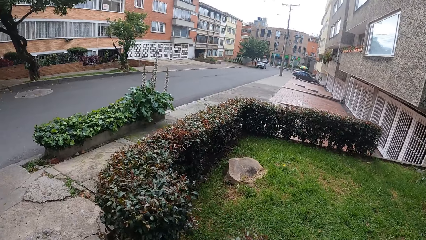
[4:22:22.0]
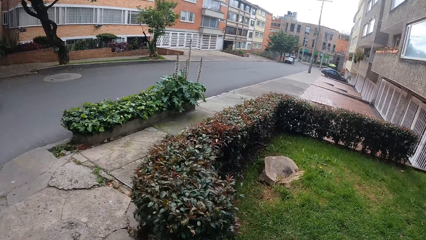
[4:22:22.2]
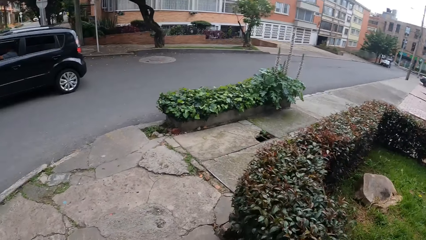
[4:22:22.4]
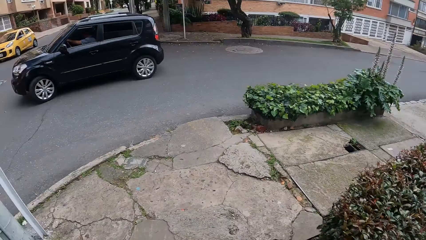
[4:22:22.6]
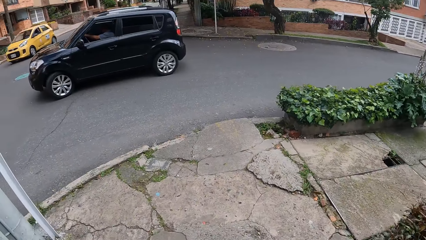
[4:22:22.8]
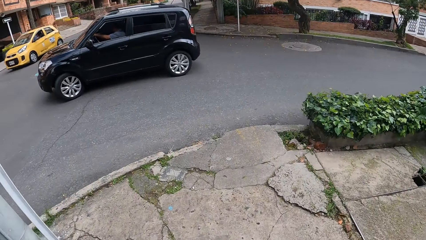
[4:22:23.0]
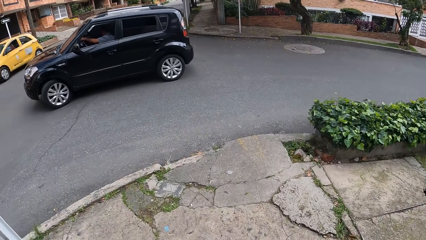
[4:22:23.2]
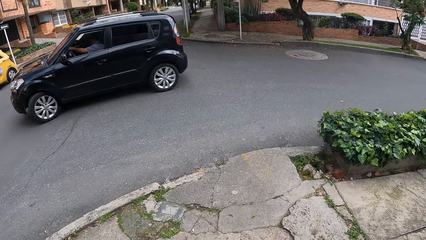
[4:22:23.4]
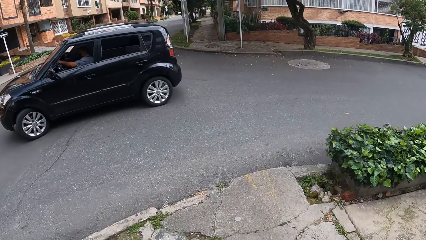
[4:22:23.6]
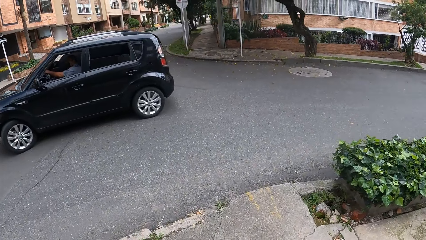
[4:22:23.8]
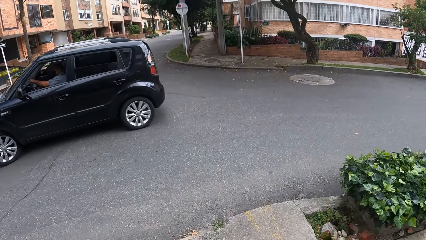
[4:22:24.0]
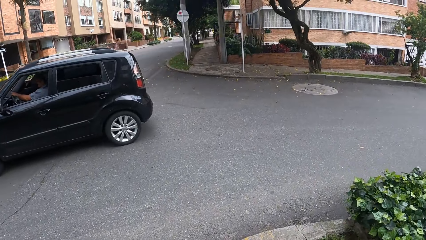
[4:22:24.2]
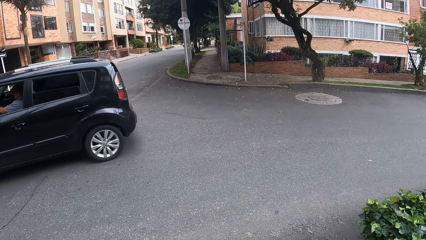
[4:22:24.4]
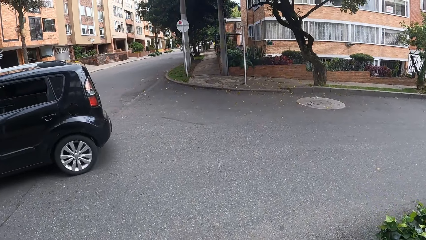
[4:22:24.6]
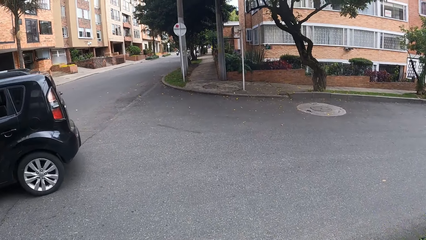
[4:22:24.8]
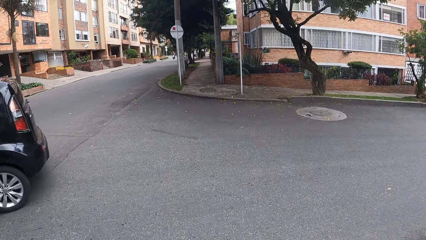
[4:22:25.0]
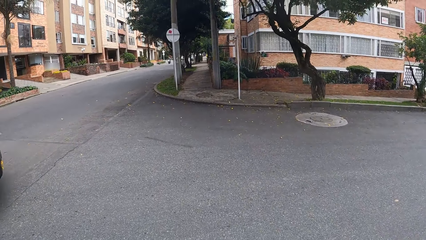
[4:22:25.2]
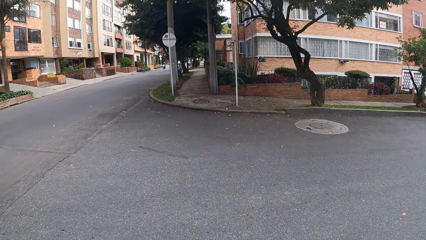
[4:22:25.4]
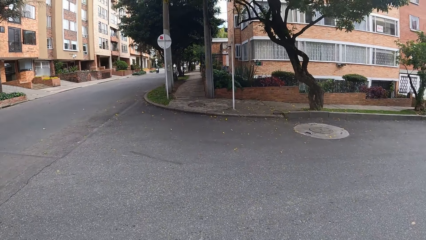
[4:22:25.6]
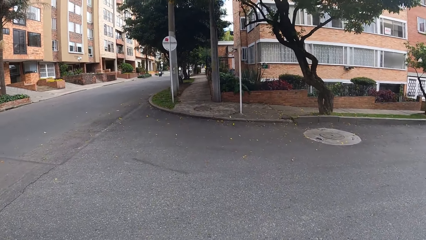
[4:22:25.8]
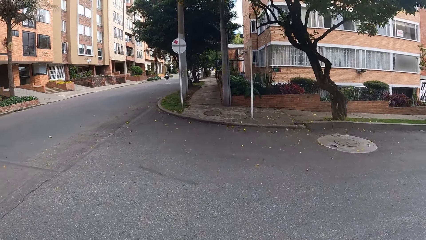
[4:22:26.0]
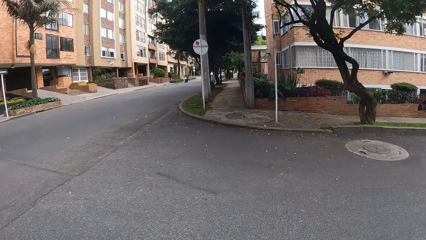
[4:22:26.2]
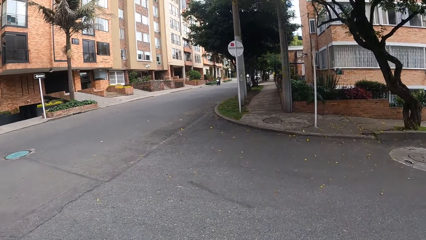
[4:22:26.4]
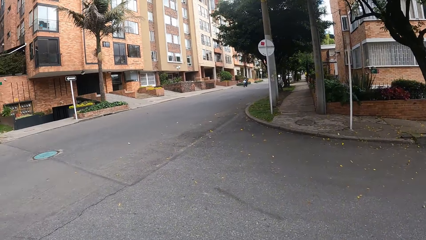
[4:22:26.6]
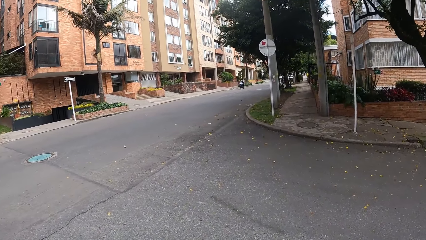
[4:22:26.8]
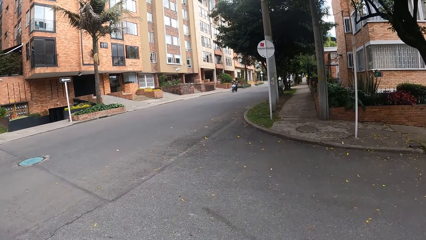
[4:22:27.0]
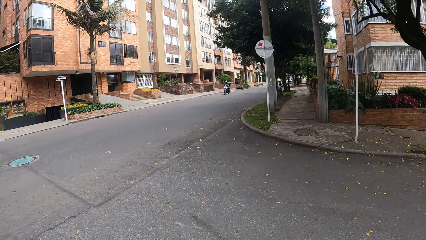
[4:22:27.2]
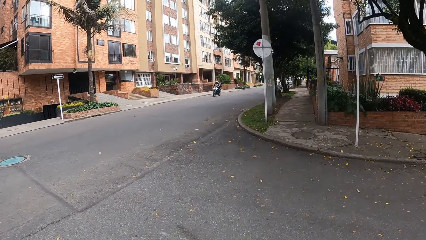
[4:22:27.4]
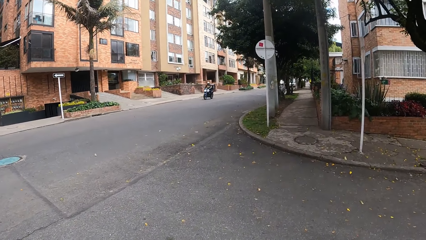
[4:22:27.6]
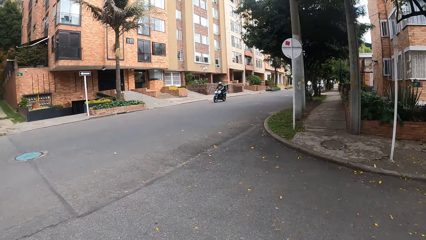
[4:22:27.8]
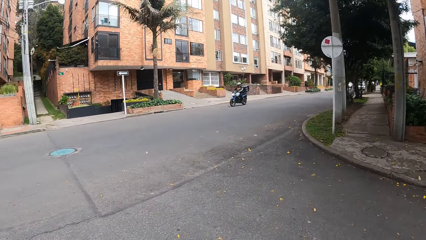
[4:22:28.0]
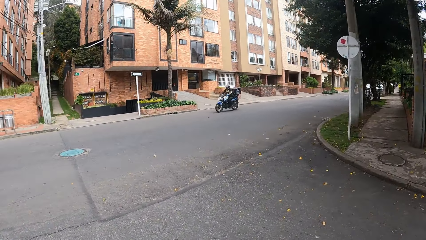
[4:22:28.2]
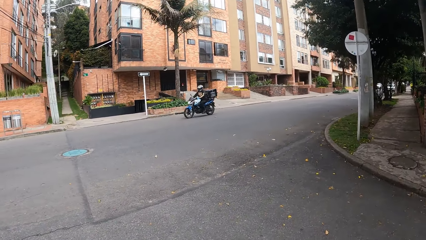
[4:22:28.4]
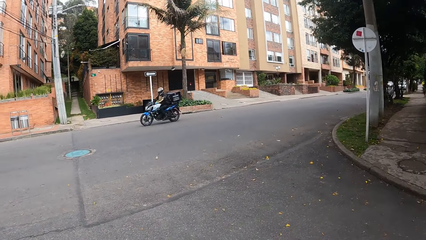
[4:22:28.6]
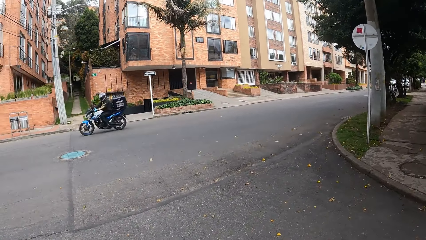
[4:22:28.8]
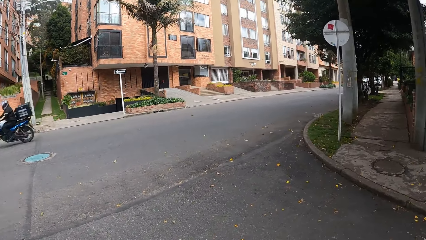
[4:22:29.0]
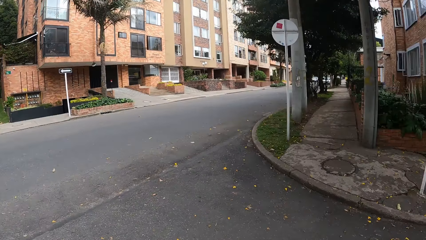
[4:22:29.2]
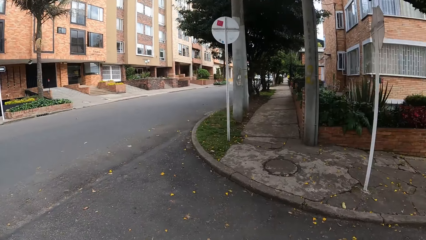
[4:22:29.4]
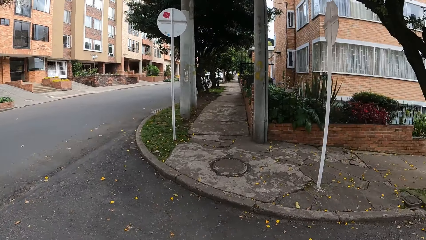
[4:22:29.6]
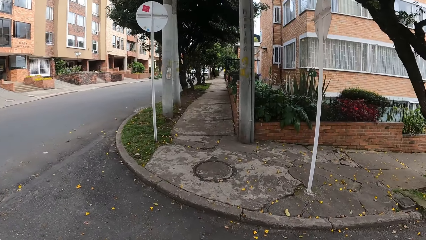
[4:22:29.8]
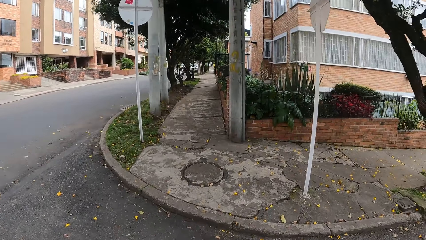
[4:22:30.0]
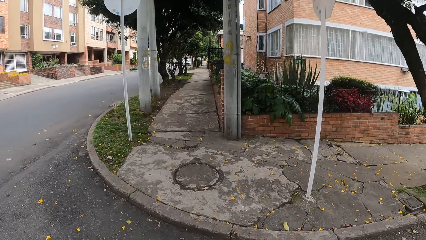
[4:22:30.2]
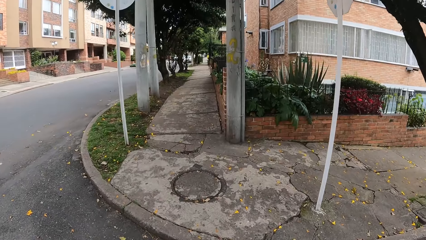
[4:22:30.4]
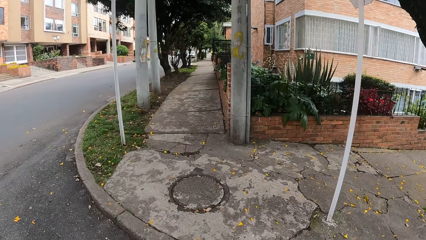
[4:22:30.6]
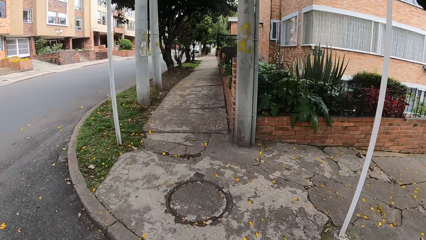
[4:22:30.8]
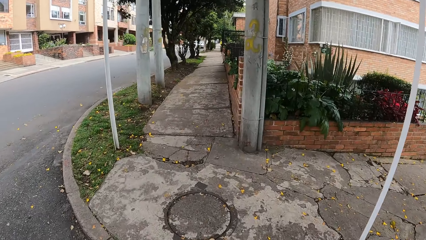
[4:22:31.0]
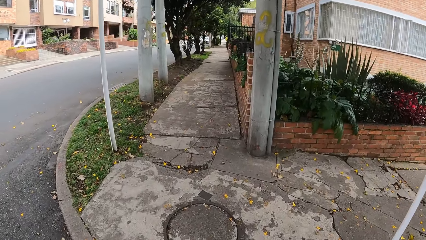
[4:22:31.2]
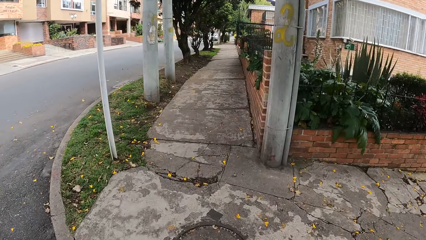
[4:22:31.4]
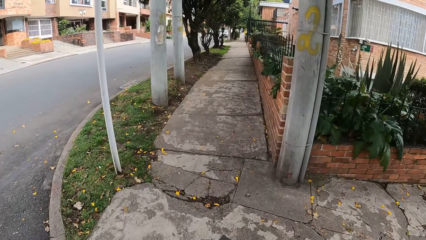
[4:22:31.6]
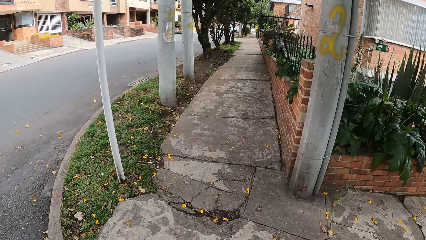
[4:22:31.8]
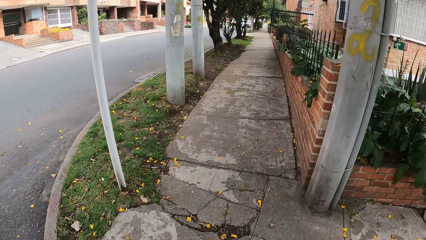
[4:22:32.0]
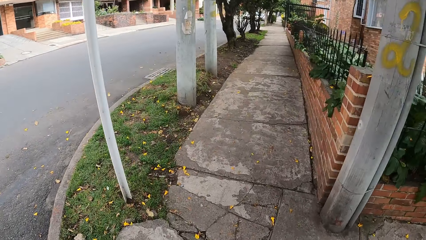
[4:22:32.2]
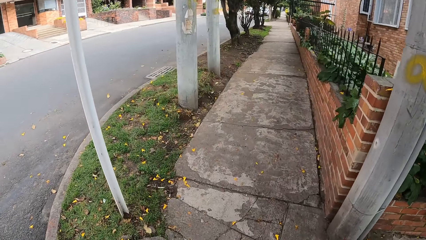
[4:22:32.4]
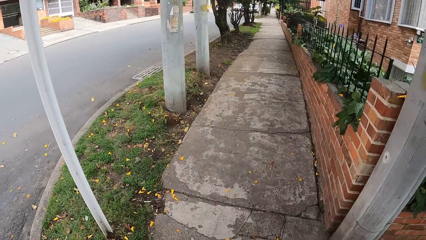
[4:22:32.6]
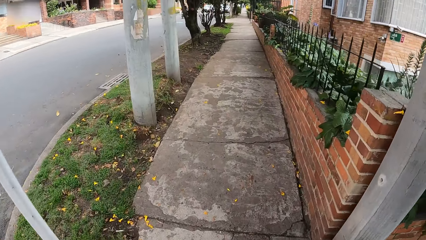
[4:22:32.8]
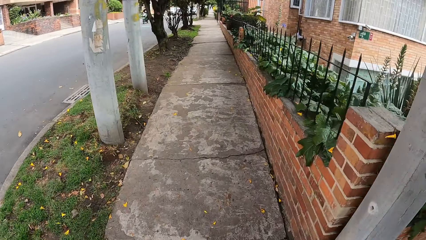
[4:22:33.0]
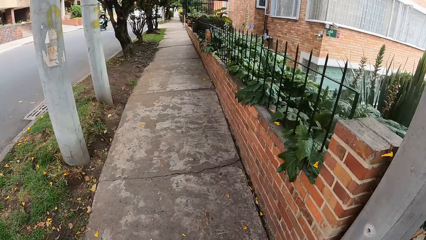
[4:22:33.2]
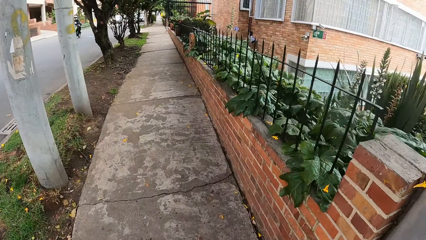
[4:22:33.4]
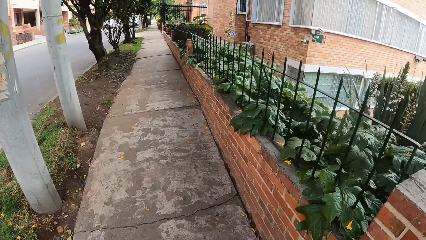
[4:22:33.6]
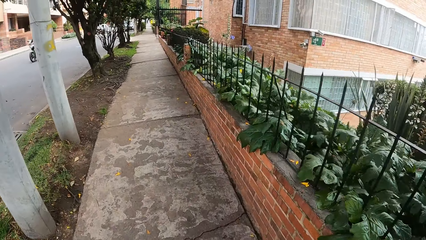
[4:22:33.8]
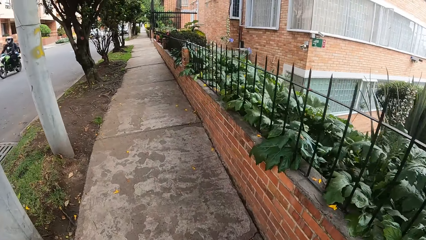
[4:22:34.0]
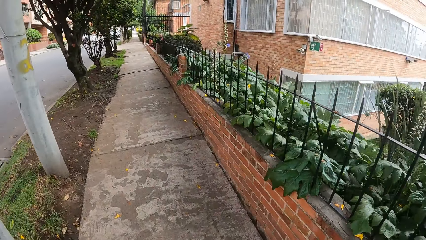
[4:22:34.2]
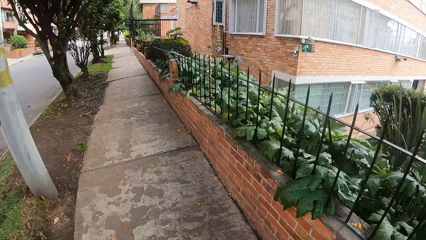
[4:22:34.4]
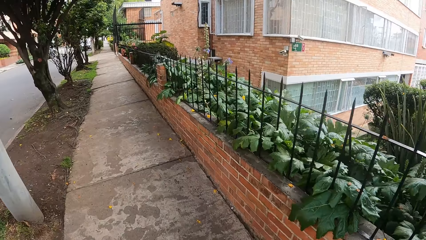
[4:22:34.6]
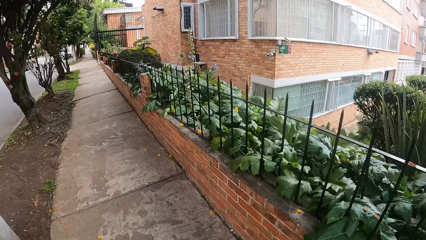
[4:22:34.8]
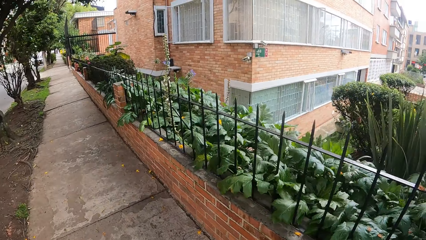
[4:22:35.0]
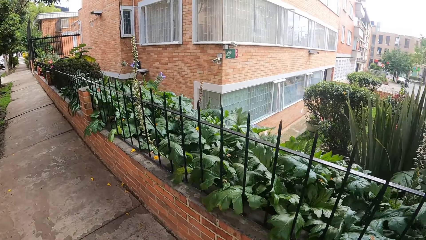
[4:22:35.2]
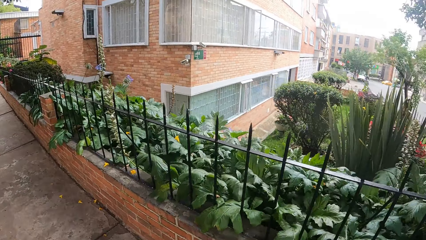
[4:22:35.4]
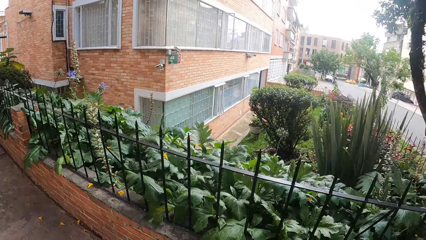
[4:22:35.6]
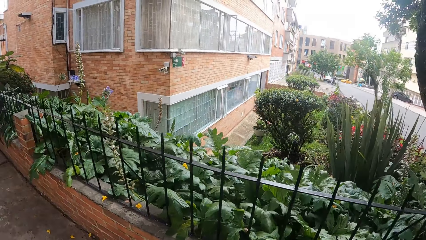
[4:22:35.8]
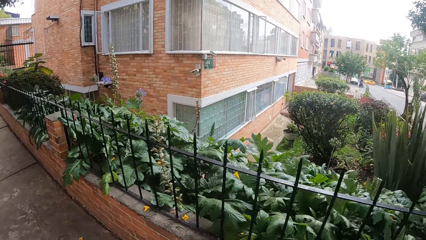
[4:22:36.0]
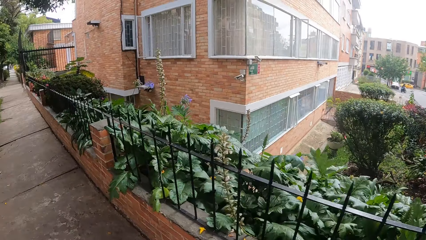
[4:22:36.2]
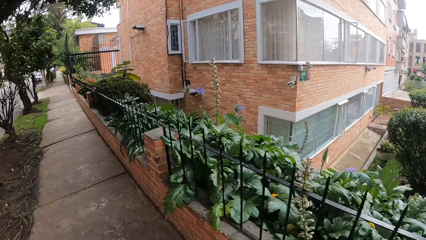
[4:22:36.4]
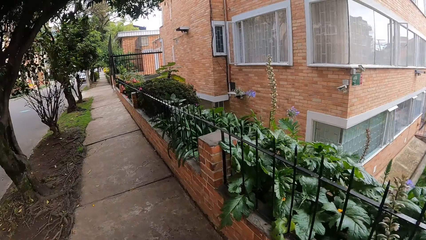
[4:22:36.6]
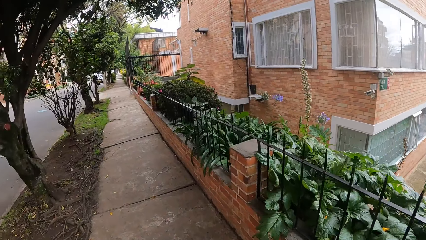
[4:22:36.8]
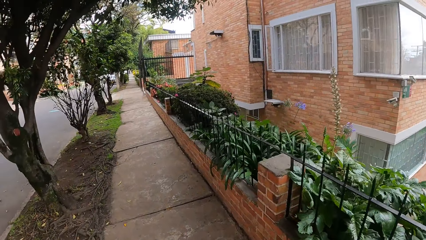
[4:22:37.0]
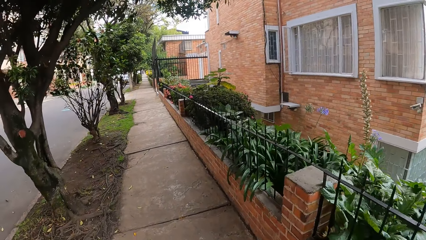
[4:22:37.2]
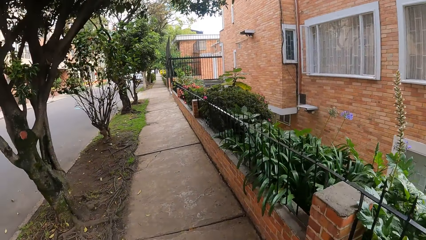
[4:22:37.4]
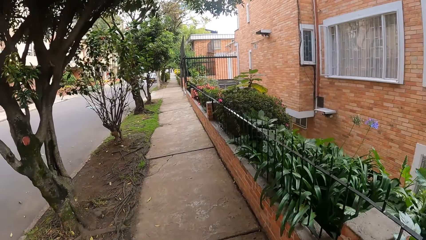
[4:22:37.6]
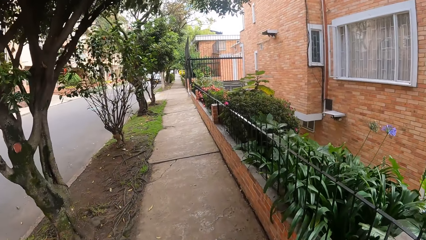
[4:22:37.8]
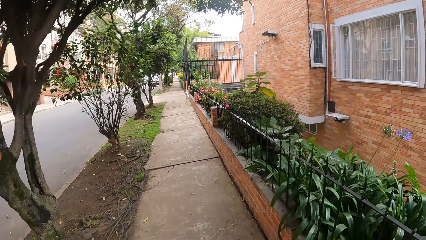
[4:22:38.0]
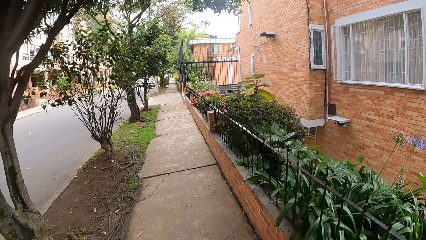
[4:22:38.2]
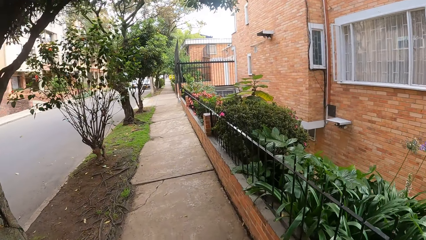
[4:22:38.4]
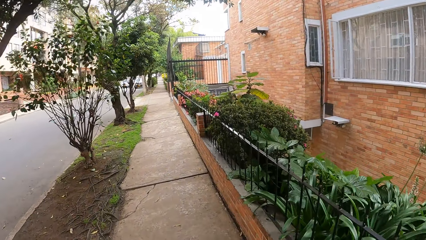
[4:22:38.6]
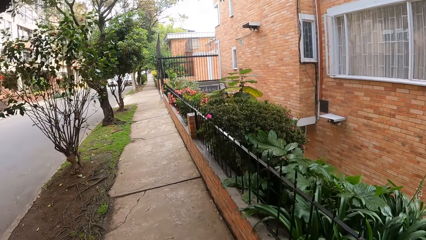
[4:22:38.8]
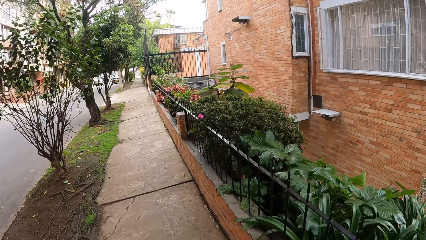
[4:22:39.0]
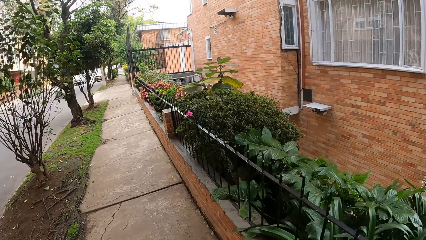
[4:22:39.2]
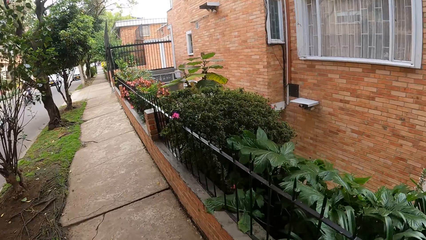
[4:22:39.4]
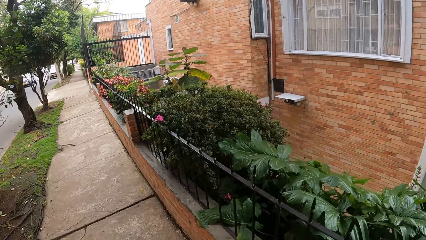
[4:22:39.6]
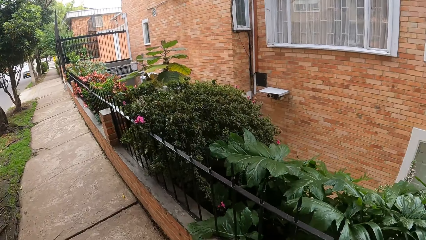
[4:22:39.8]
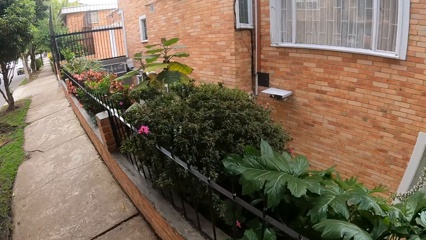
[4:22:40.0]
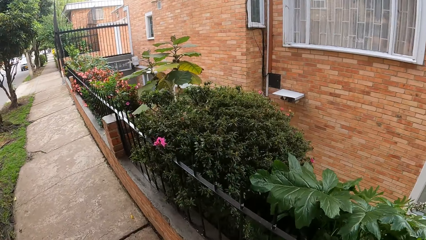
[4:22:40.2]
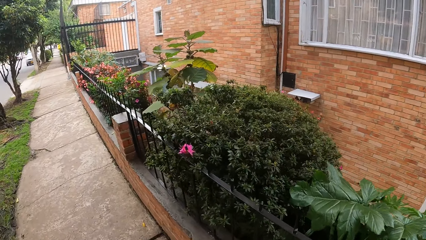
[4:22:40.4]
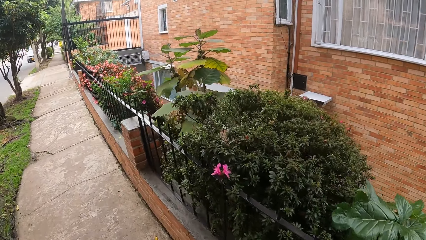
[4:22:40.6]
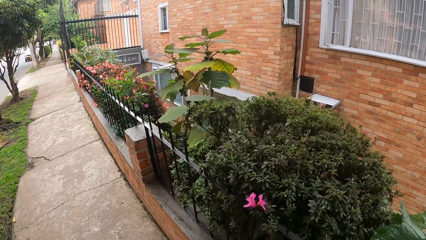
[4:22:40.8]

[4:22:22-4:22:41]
A car drives past the camera wearer. A motorbike drives past the camera wearer. Again, a motorbike drives past the camera wearer.
